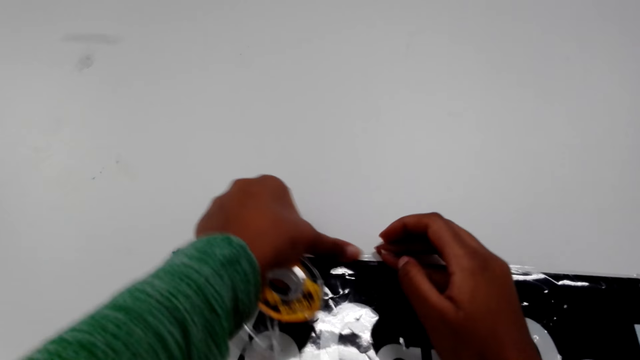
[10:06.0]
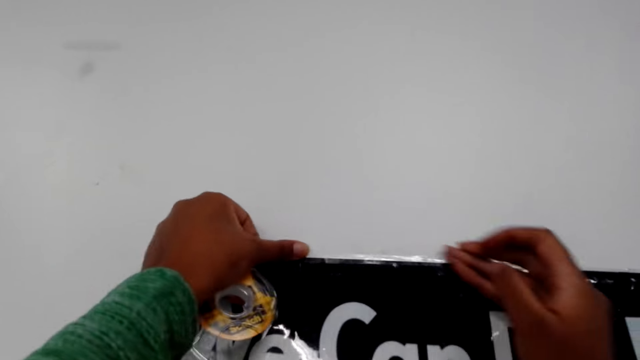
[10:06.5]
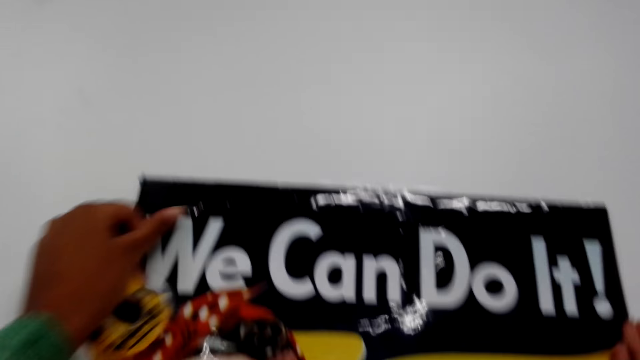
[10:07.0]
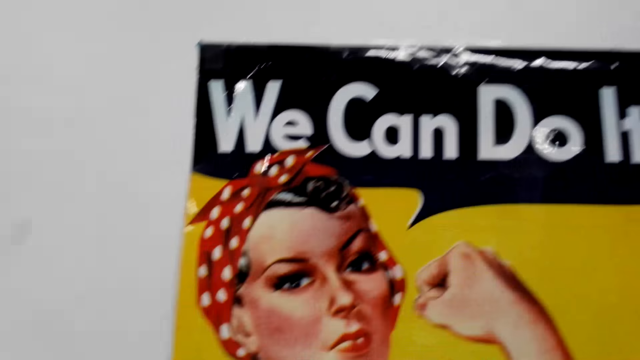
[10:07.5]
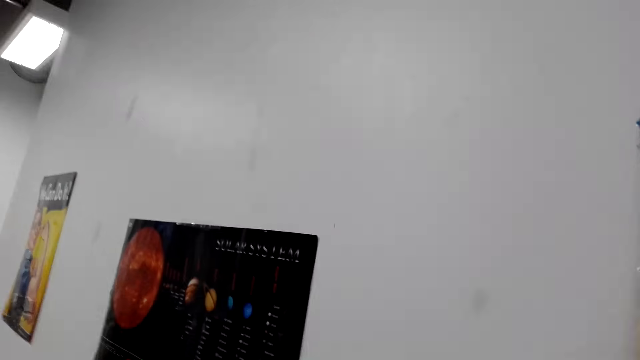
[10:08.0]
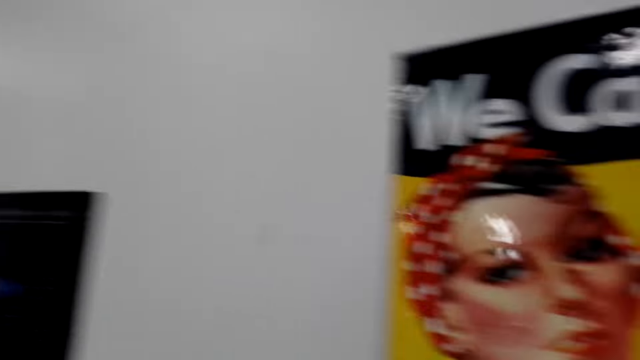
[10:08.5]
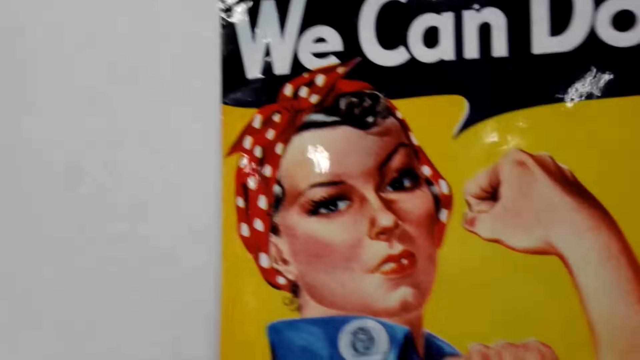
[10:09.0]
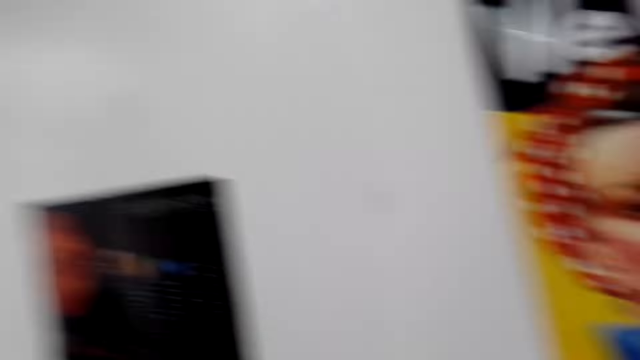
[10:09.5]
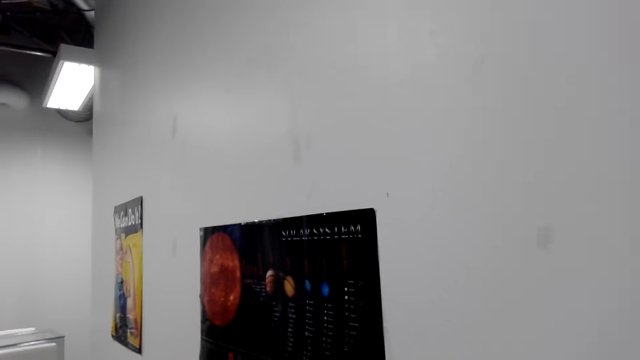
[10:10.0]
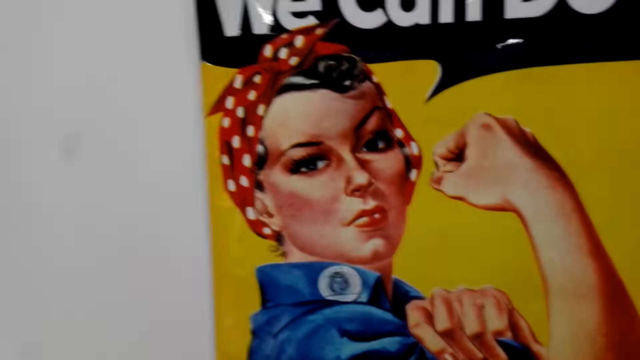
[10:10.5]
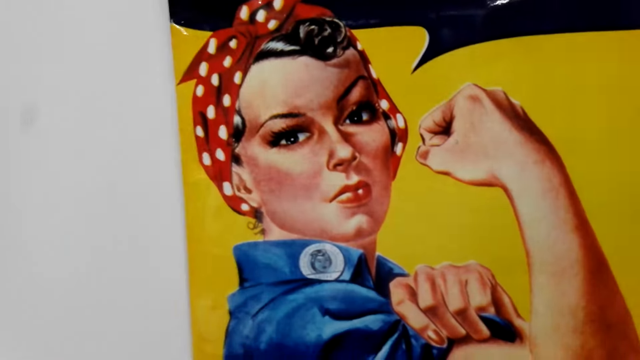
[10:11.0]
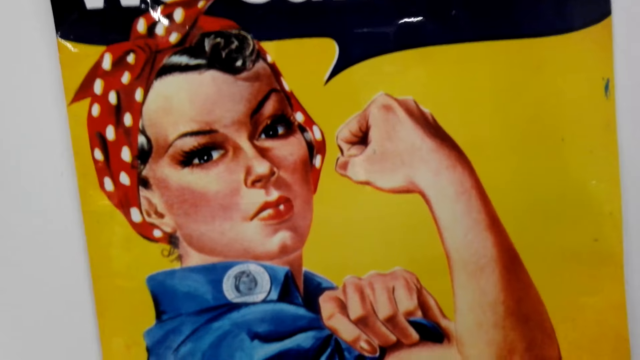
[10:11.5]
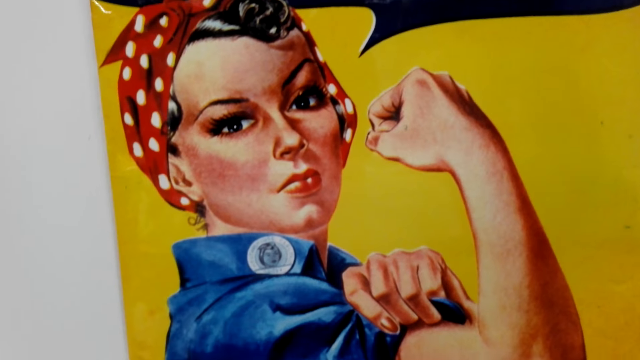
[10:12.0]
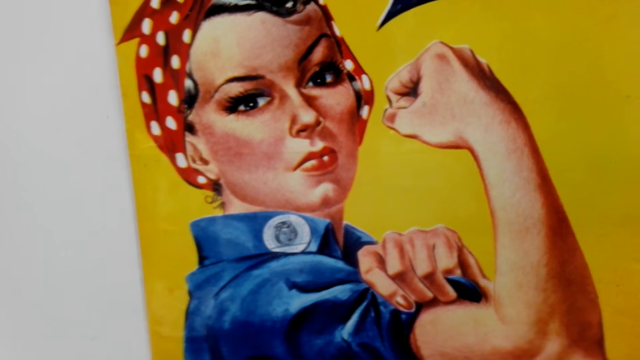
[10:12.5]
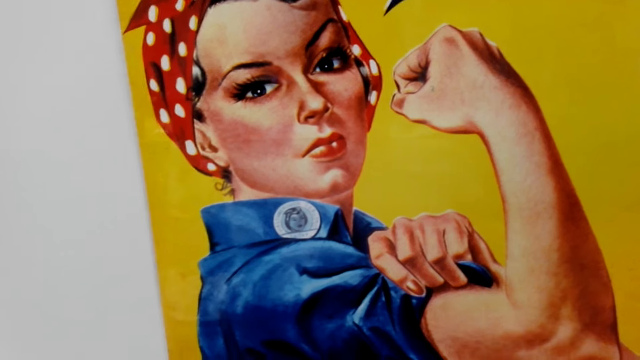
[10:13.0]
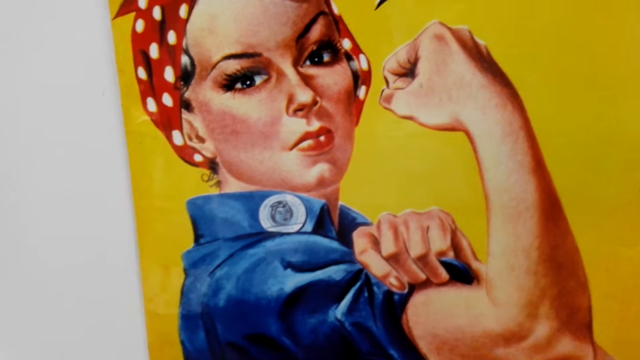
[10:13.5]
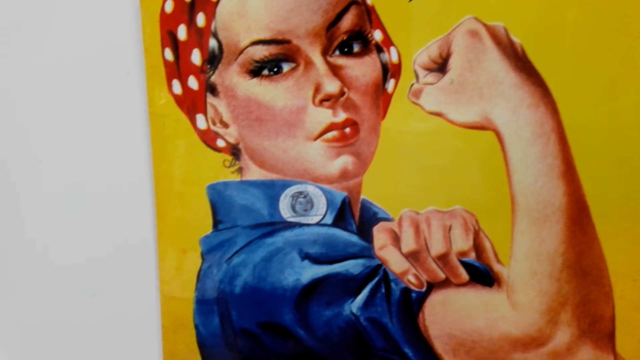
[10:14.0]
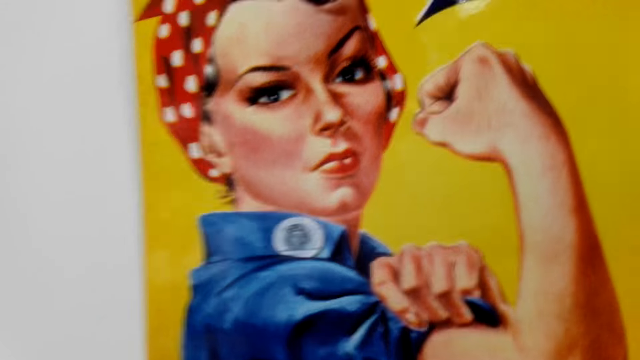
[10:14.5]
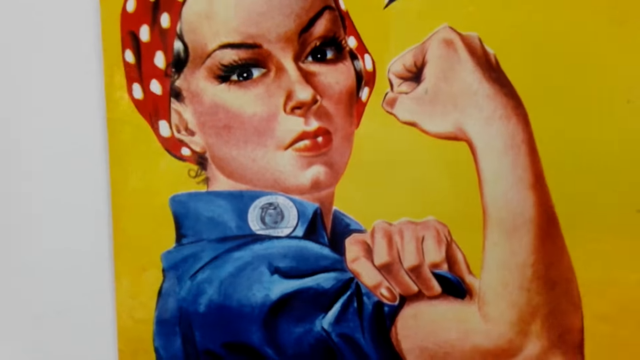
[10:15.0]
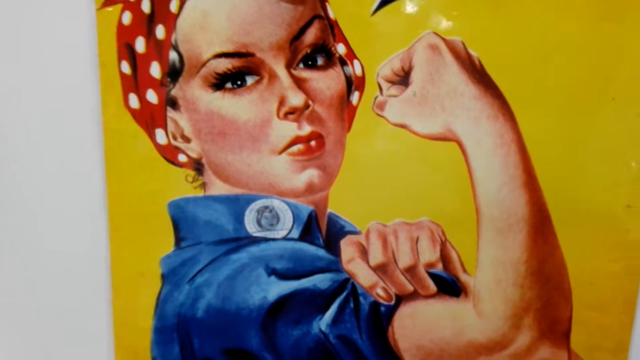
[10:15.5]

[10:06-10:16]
The camera wearer looks around. They look at a wall art.

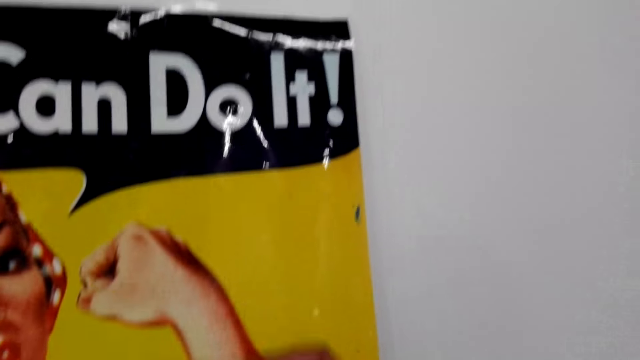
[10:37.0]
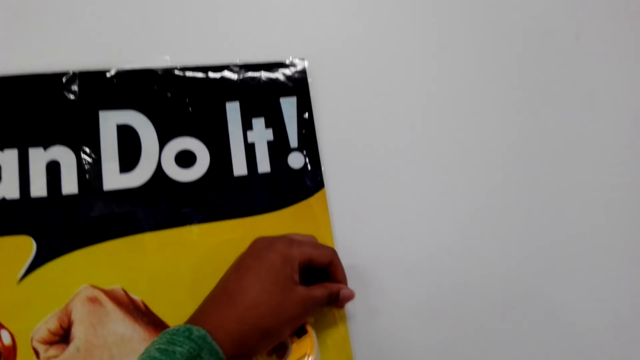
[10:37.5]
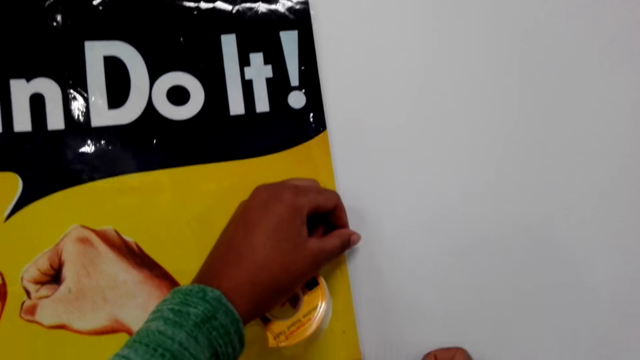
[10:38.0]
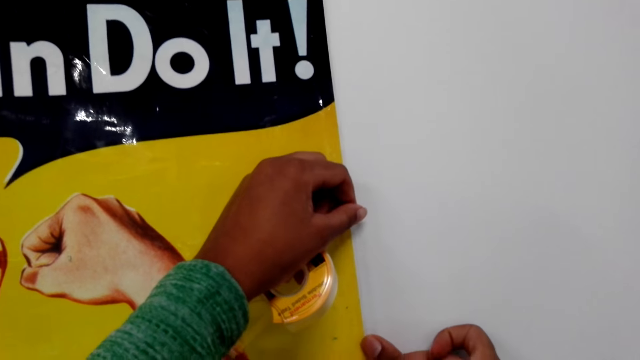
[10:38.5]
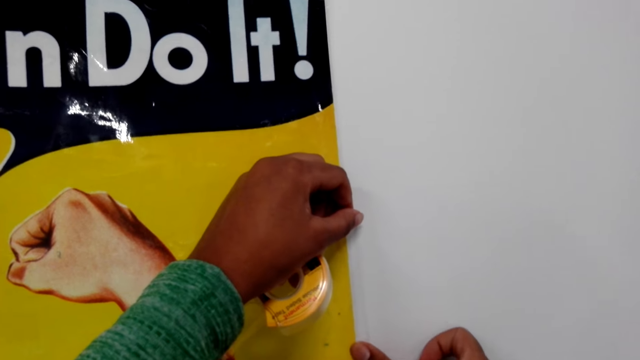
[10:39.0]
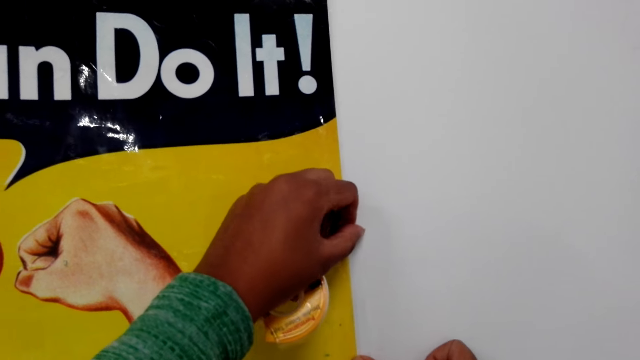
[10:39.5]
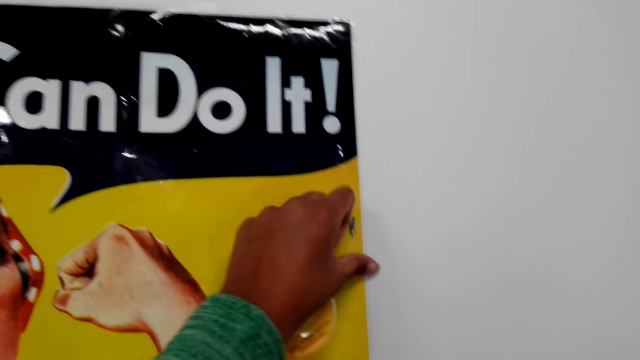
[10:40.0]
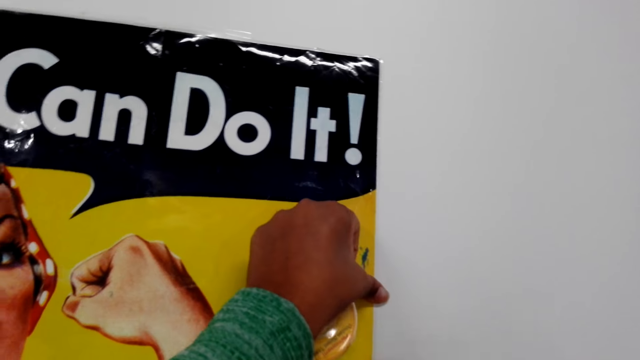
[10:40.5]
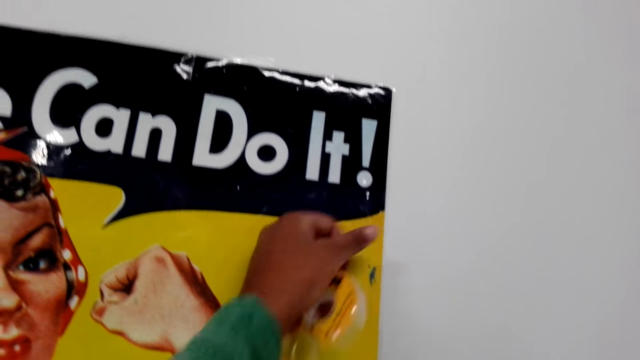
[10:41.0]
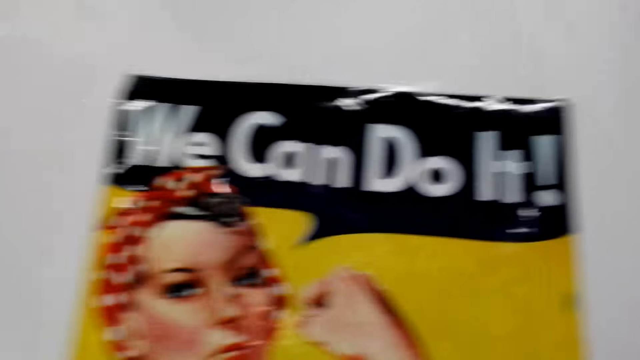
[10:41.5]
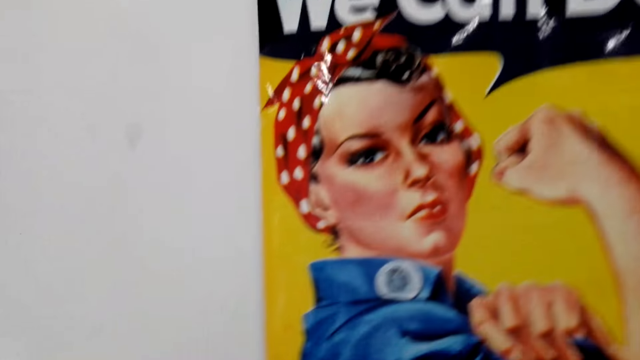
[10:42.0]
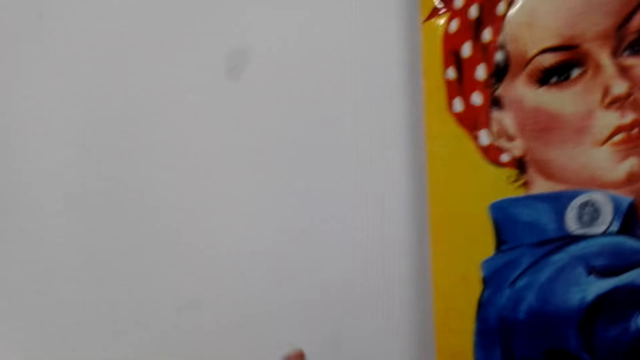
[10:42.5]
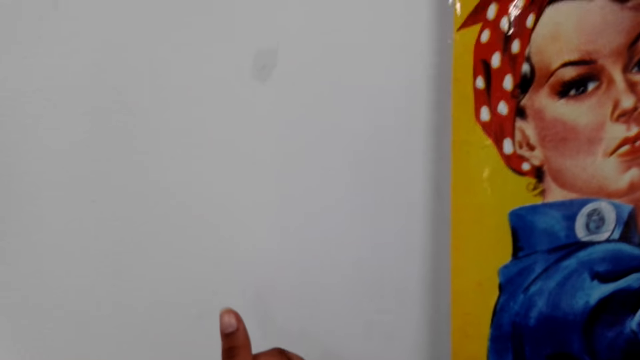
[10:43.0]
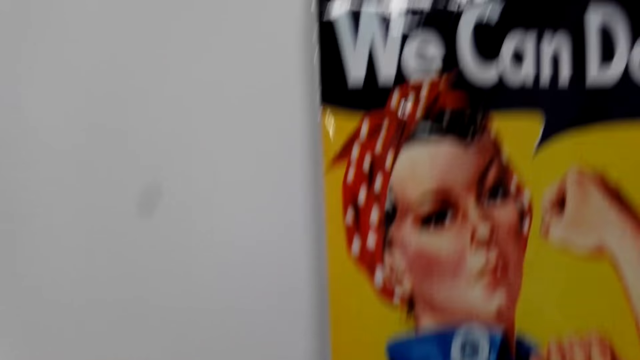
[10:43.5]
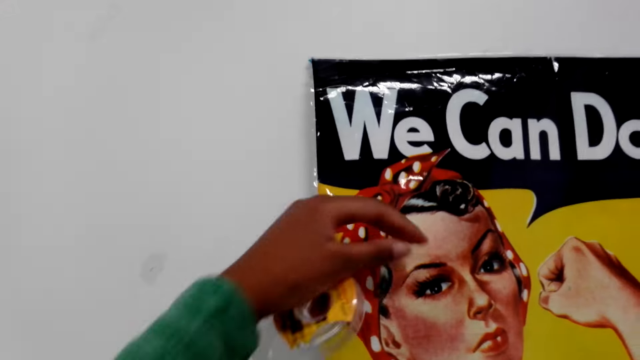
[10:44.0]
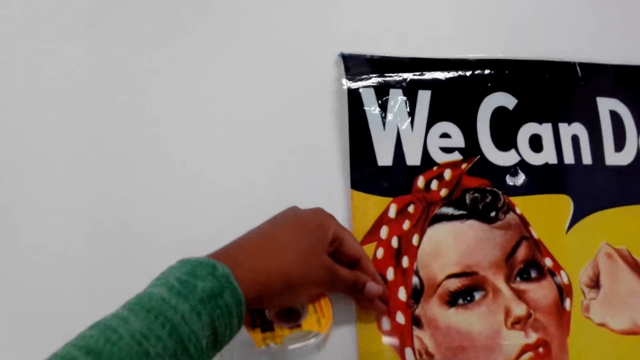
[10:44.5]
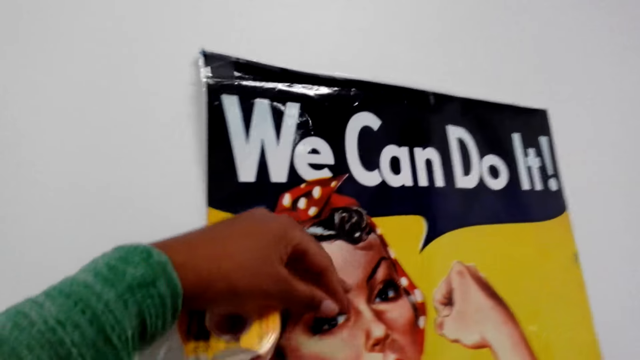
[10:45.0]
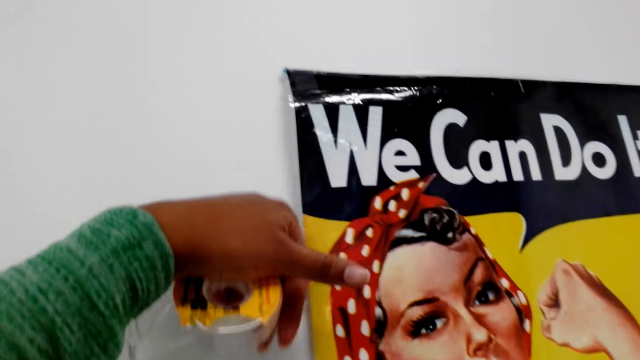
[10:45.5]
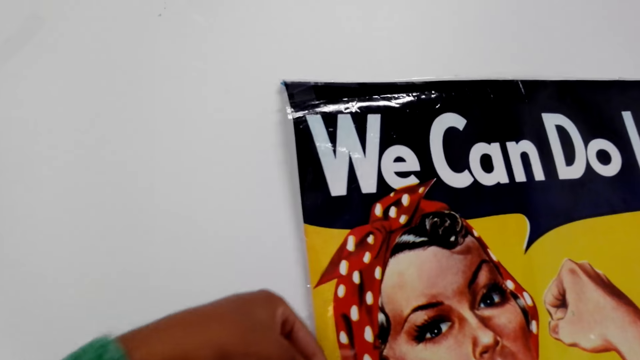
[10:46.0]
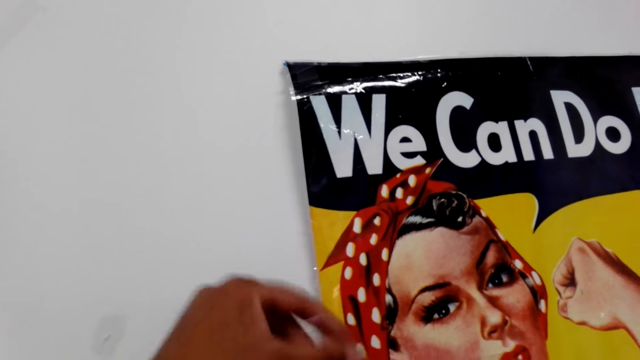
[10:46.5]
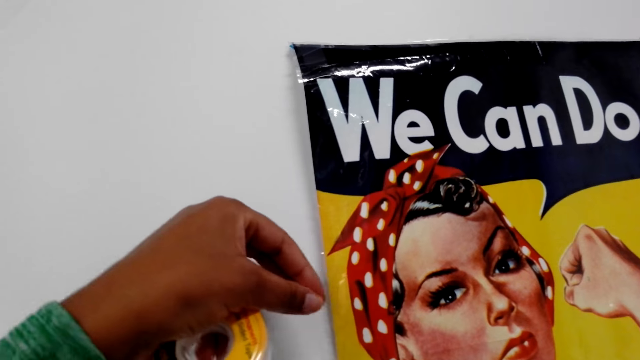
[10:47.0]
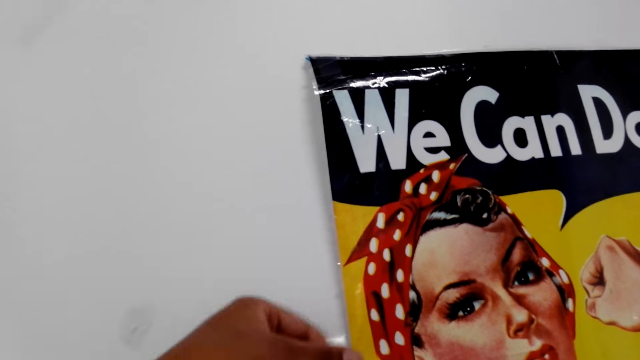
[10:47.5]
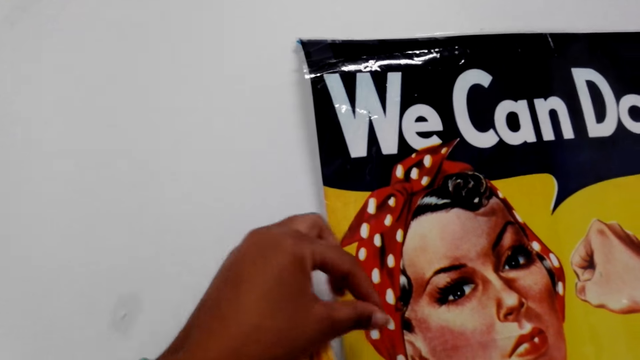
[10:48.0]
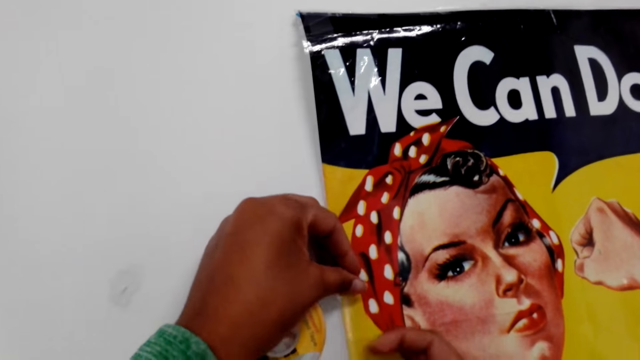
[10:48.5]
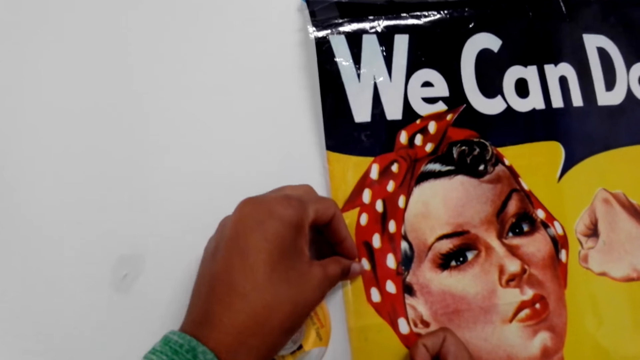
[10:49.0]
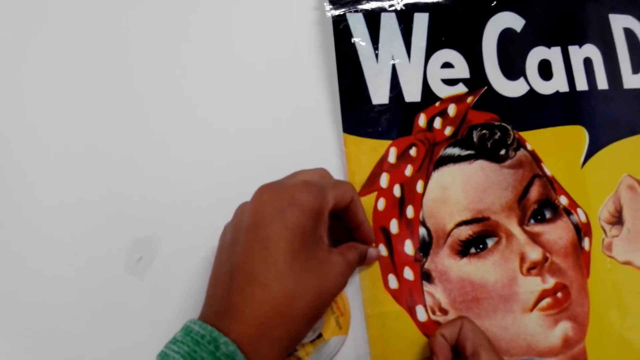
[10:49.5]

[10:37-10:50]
The camera wearer holds down the wall art on the wall with a tape.
